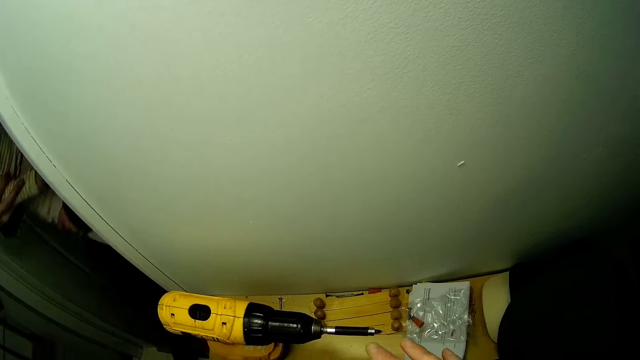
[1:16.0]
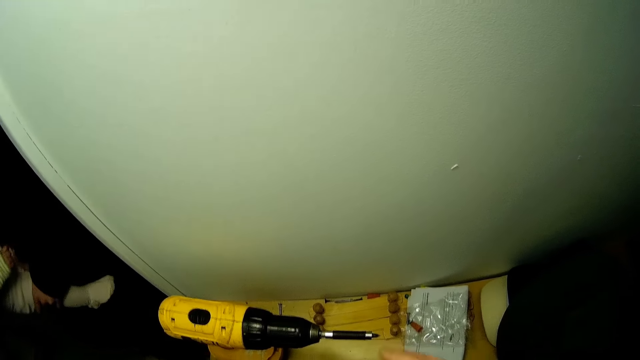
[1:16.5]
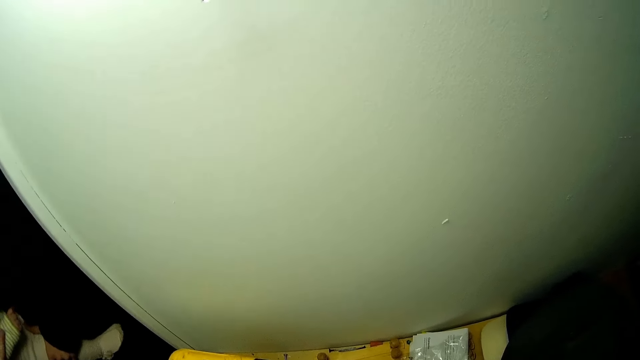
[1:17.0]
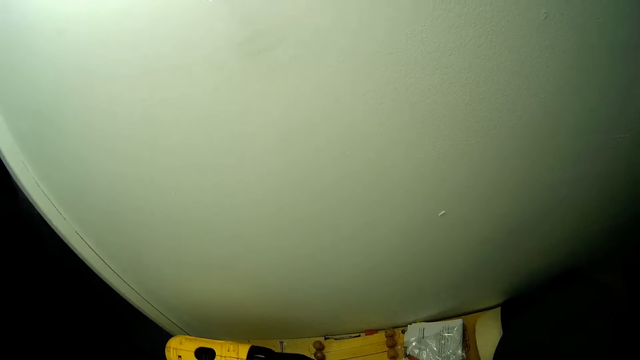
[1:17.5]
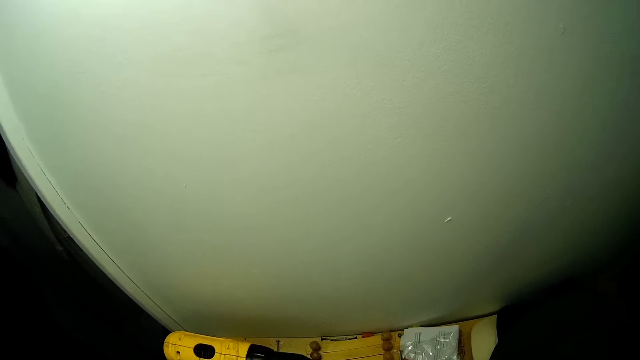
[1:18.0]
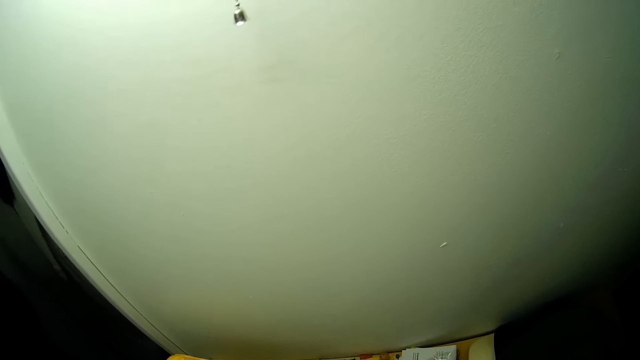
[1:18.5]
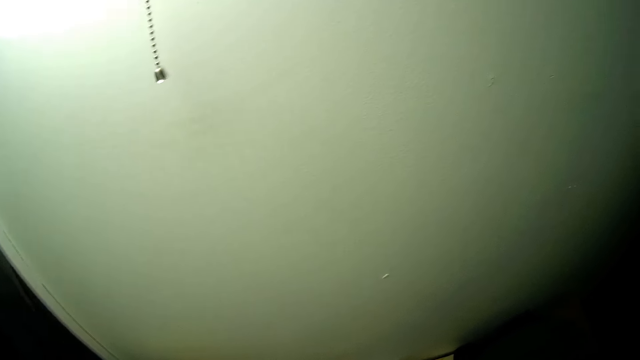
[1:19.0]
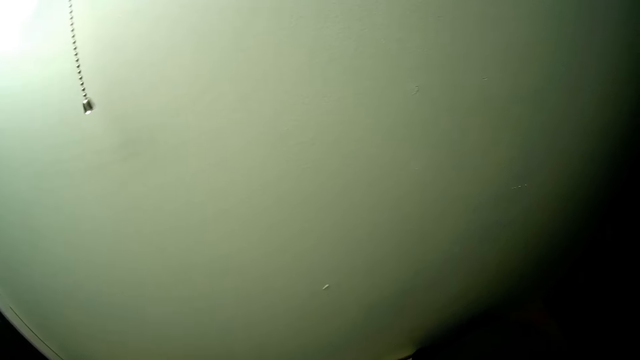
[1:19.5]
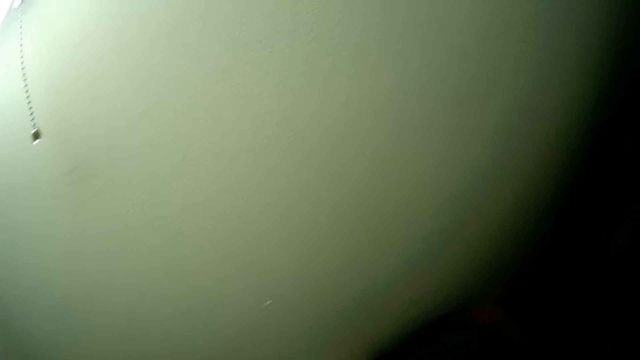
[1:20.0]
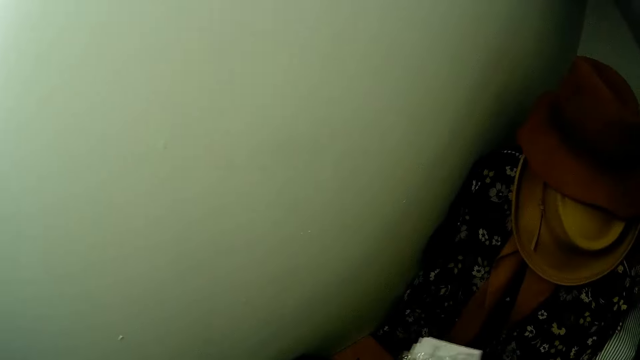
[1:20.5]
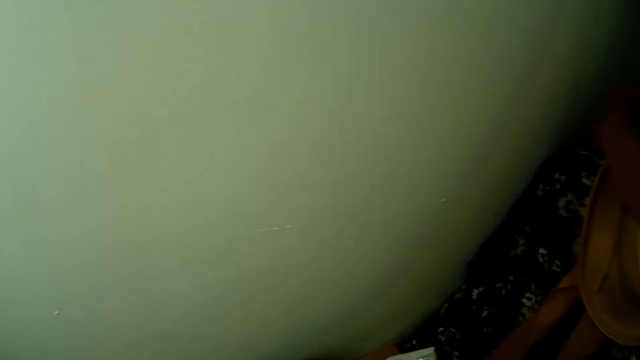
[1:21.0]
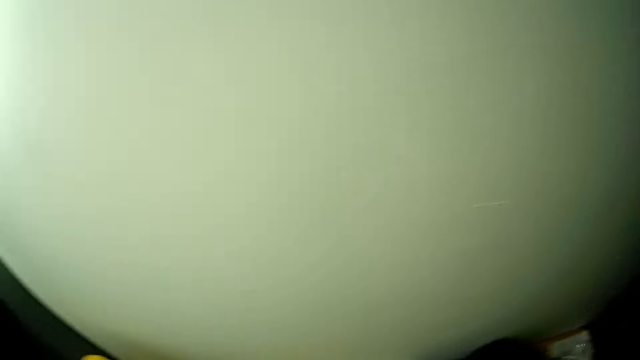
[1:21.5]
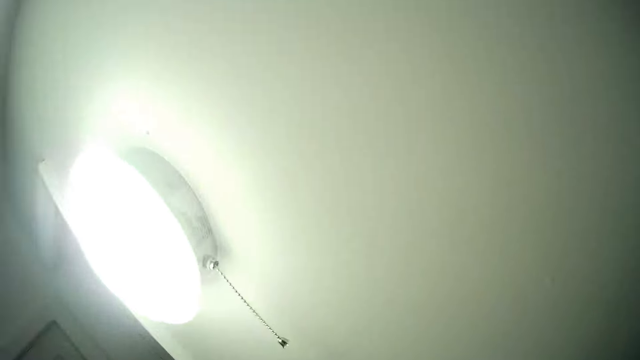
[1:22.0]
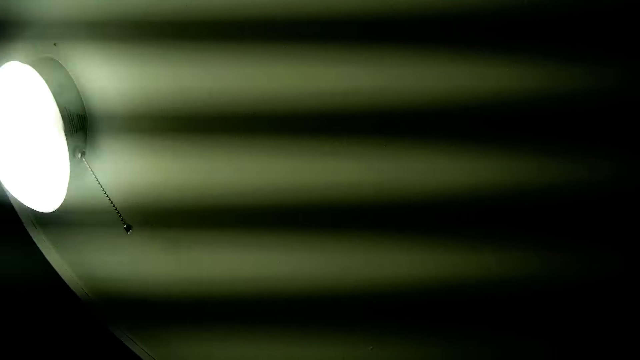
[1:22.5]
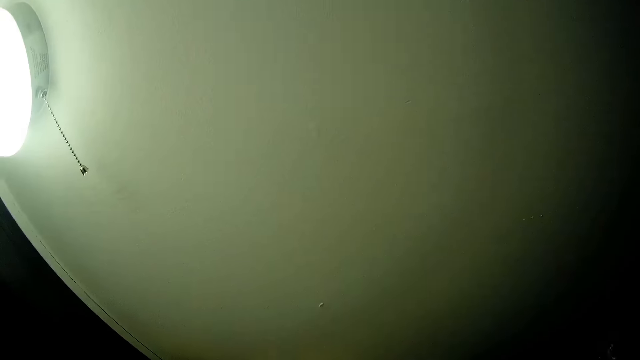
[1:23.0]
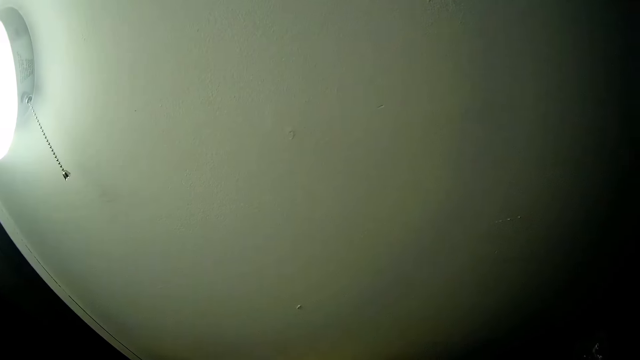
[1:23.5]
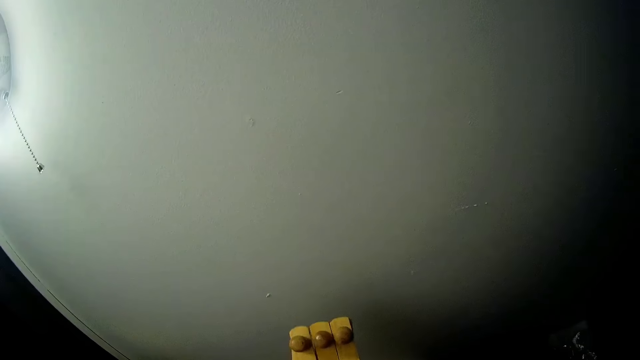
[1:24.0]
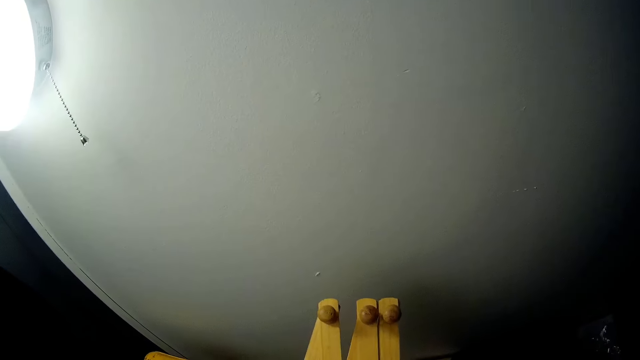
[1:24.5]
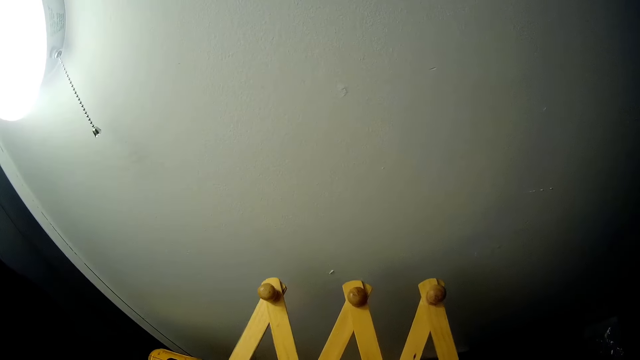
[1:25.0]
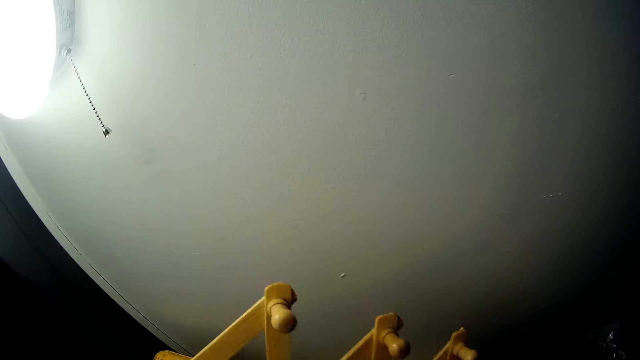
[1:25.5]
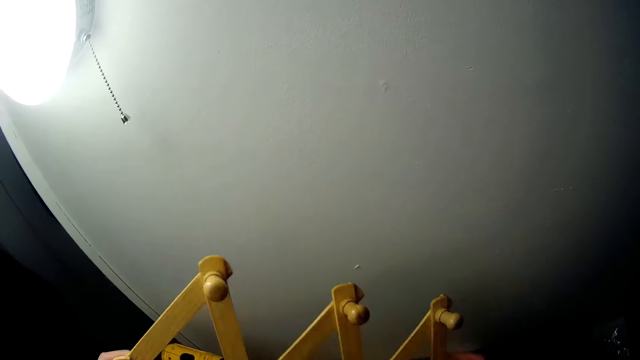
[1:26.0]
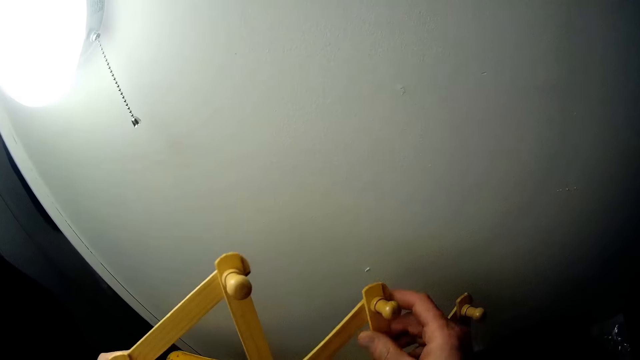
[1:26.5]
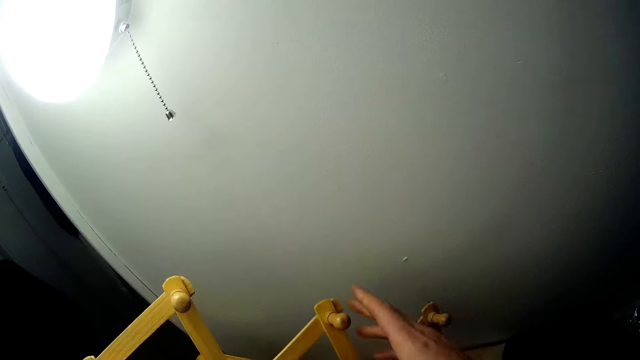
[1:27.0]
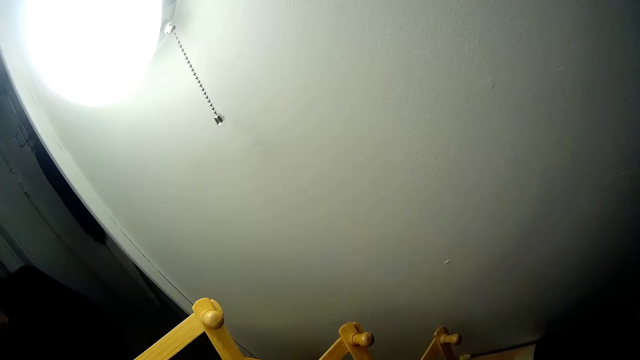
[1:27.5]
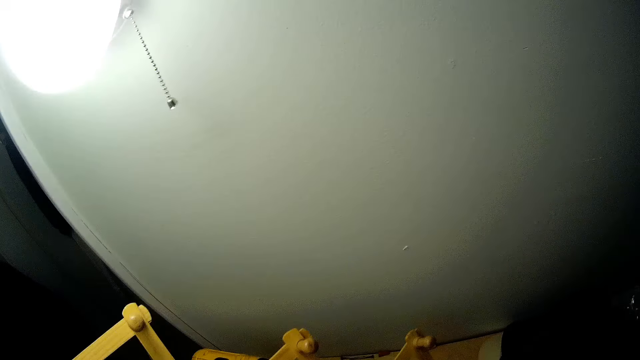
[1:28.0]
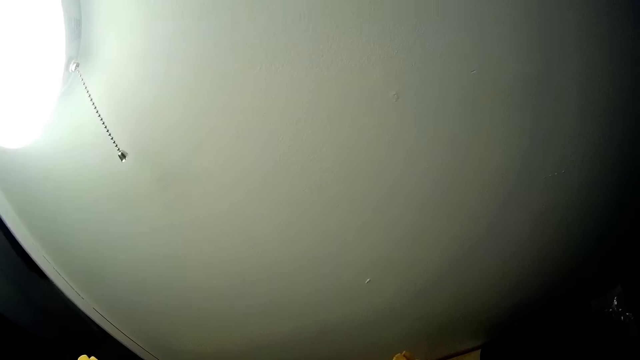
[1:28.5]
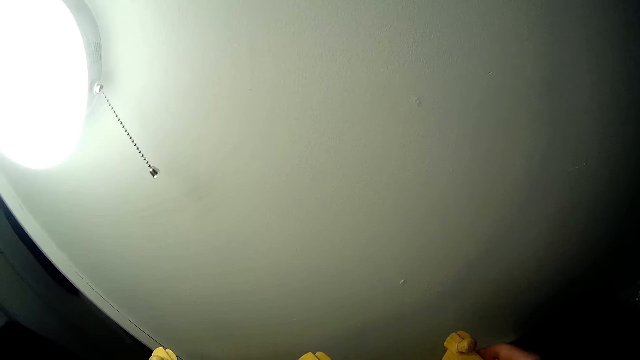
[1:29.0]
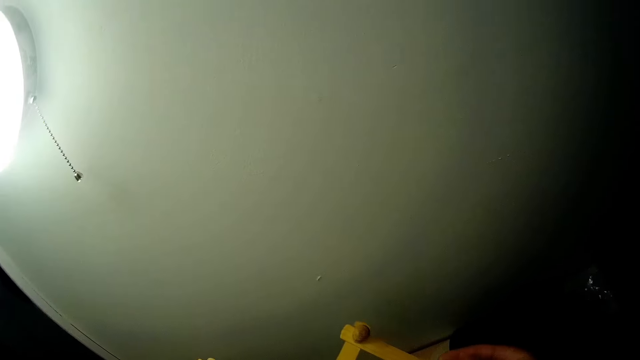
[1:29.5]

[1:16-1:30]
The camera wearer fits a screw in the screwing machine. He repositions a drill guideline material with his right hand. He interacts with a woman. He adjusts the wall rack. He examines a wooden hanger with both hands.

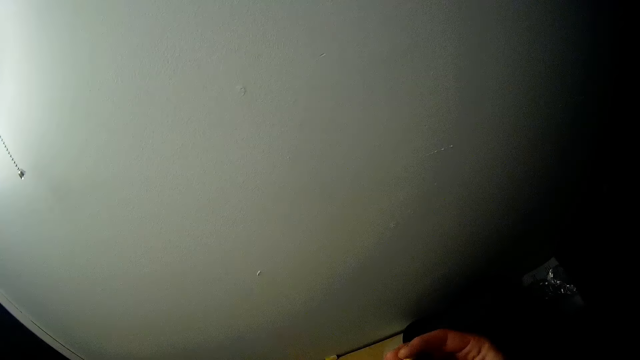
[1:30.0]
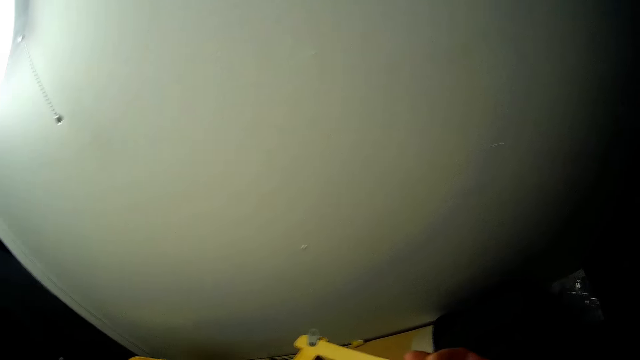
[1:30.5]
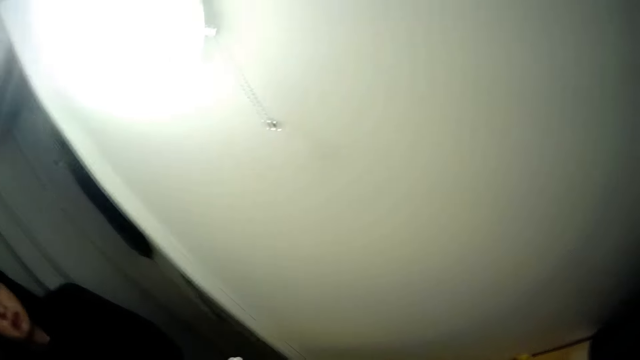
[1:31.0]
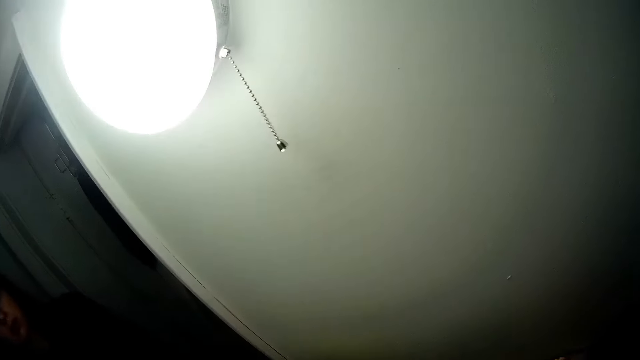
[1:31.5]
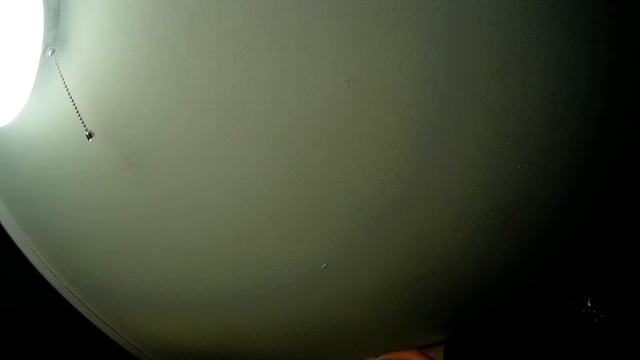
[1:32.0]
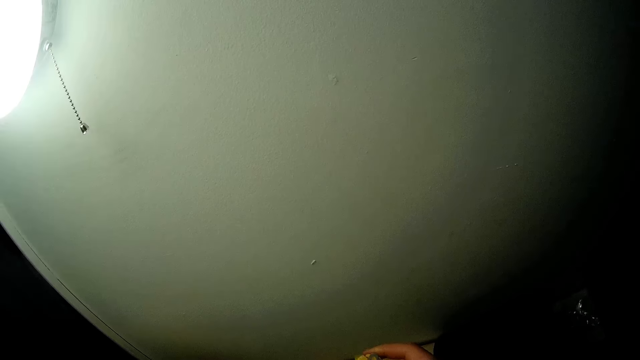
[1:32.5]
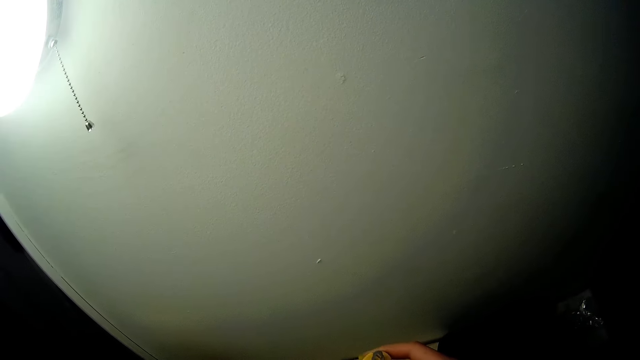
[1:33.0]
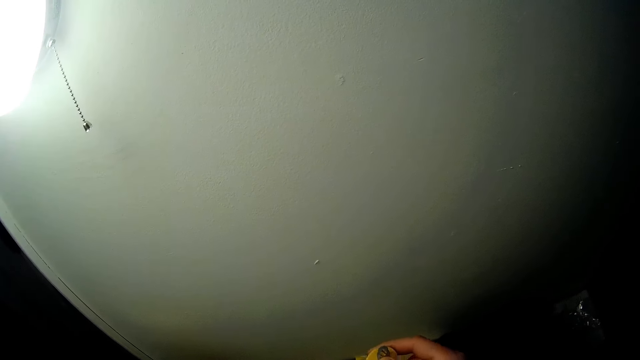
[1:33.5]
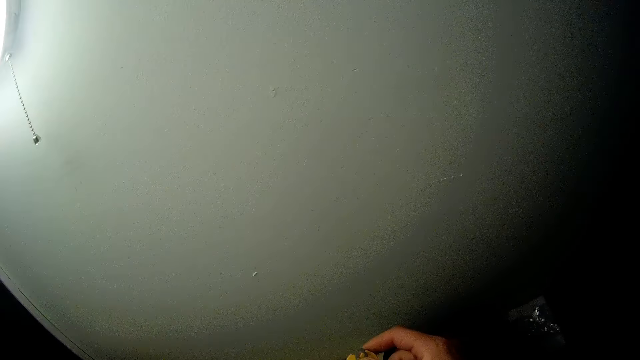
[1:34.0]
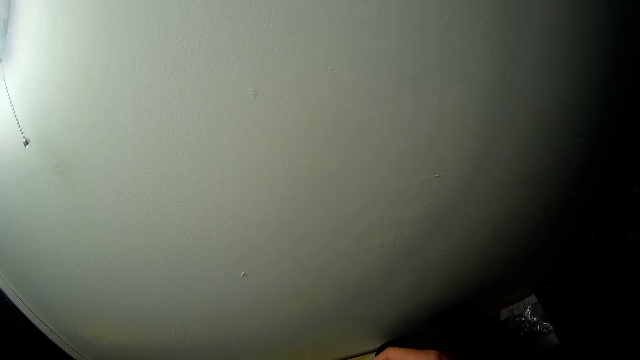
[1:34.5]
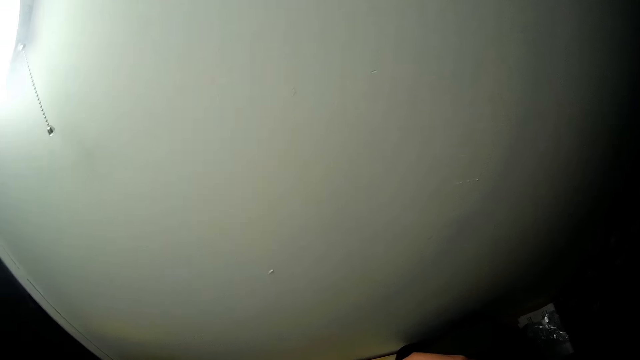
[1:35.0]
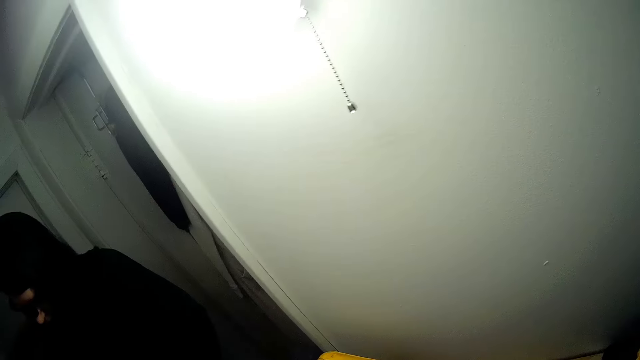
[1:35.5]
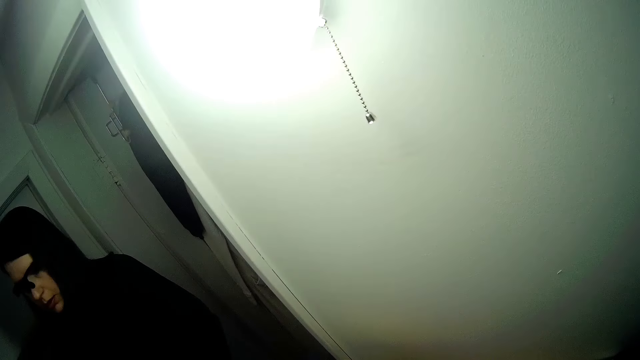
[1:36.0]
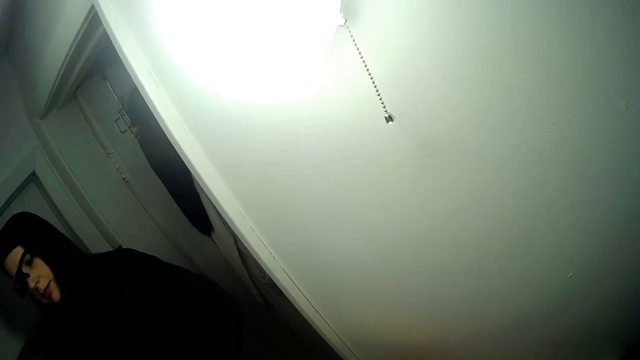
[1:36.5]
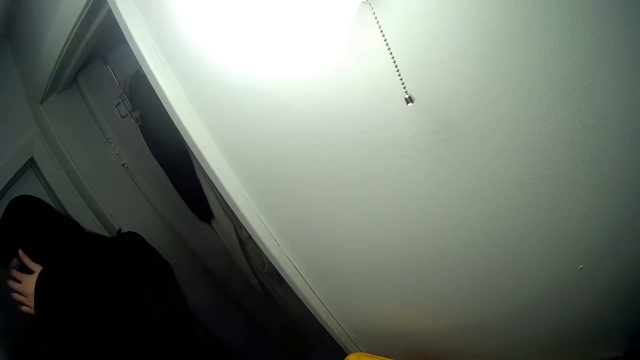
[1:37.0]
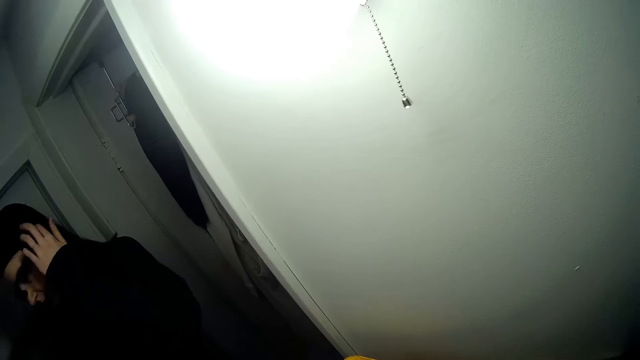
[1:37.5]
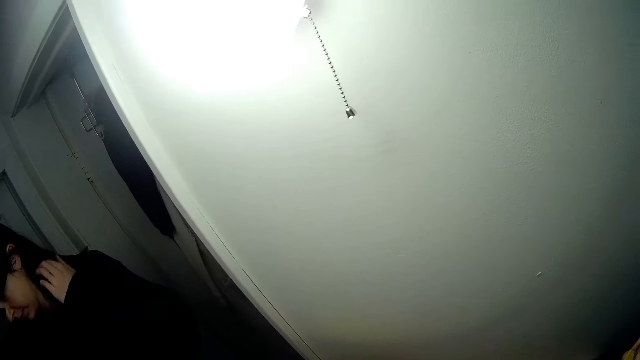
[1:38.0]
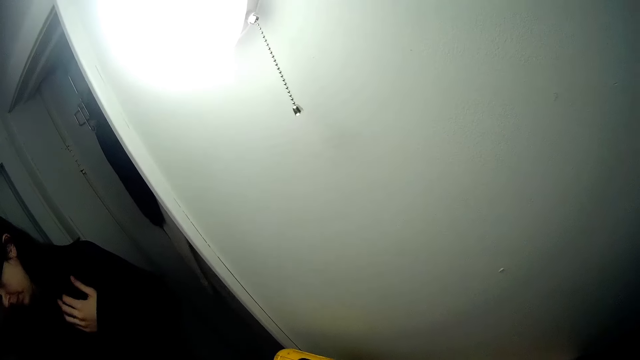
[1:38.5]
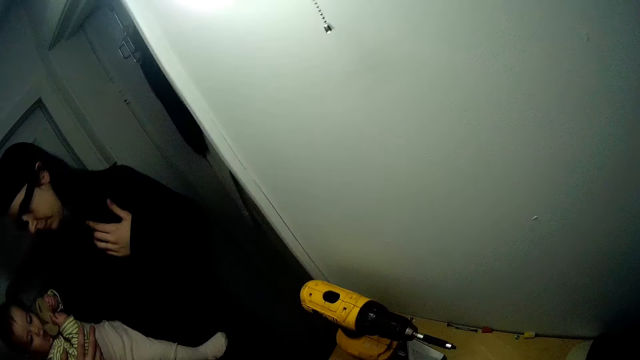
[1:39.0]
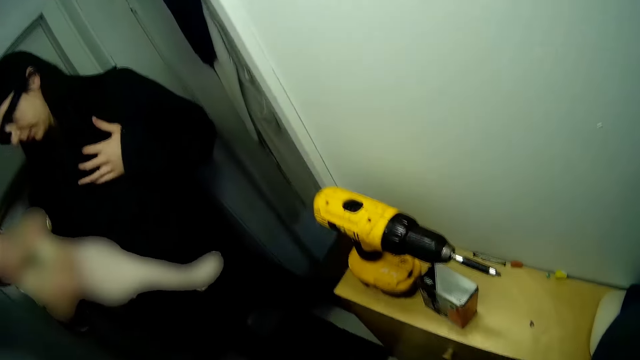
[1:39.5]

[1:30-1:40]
The camera wearer looks at a person.
